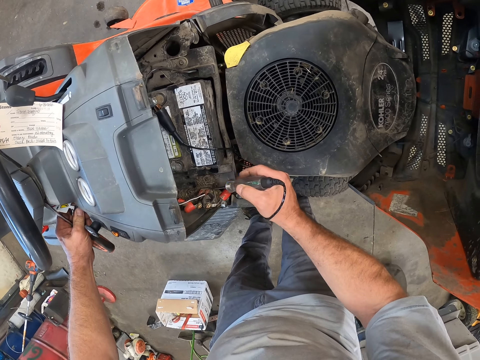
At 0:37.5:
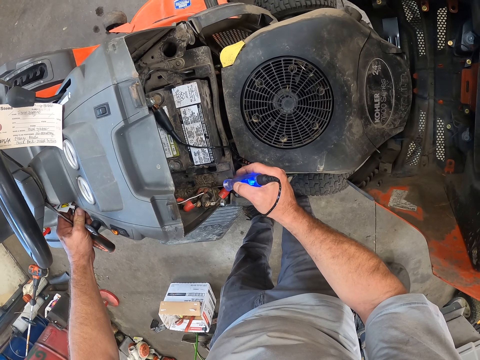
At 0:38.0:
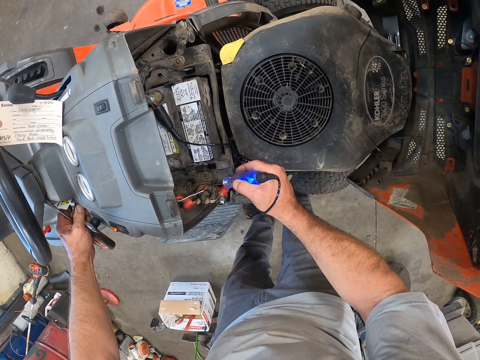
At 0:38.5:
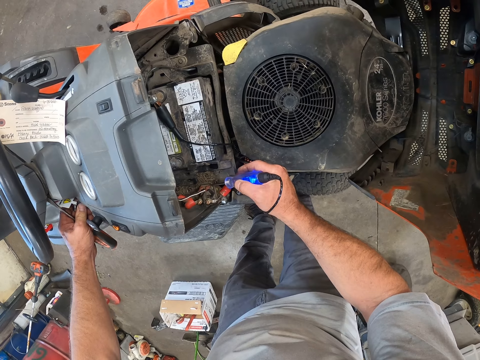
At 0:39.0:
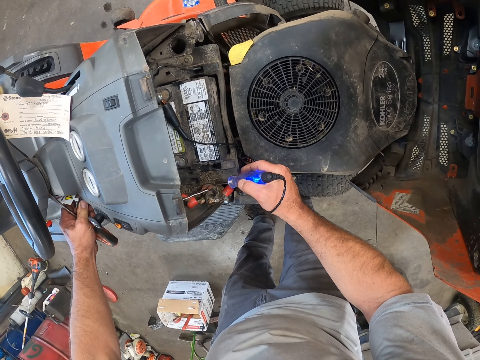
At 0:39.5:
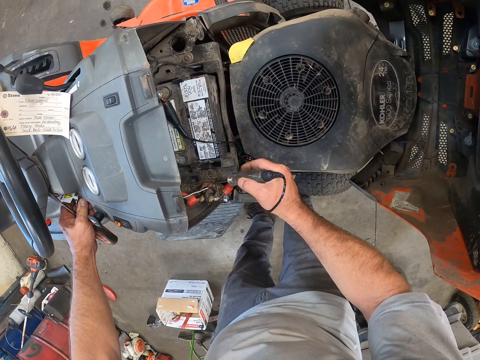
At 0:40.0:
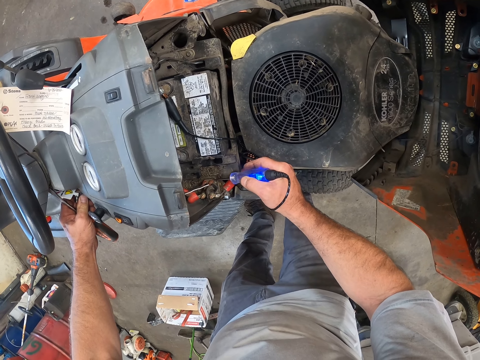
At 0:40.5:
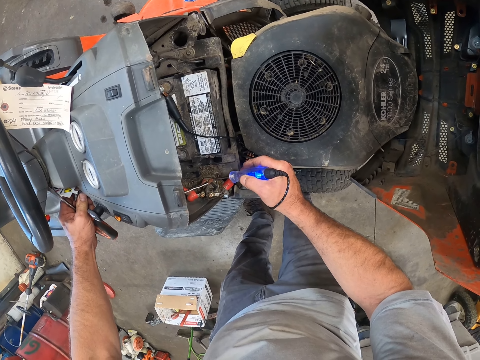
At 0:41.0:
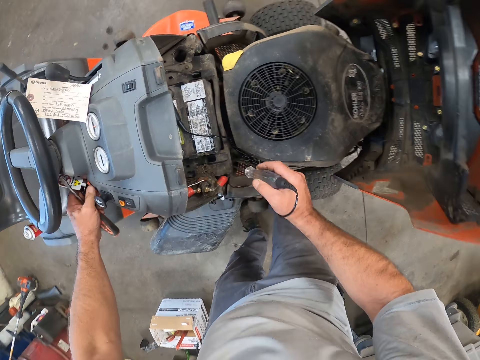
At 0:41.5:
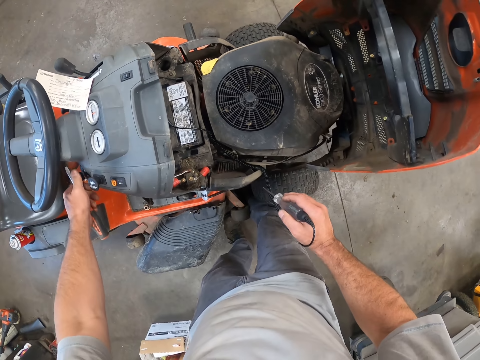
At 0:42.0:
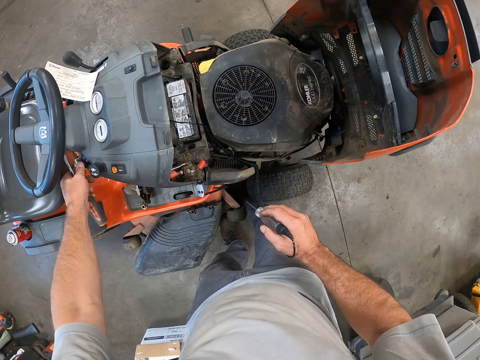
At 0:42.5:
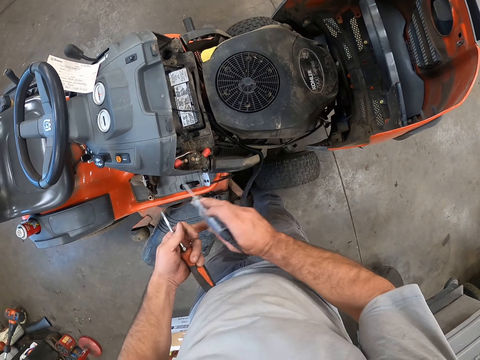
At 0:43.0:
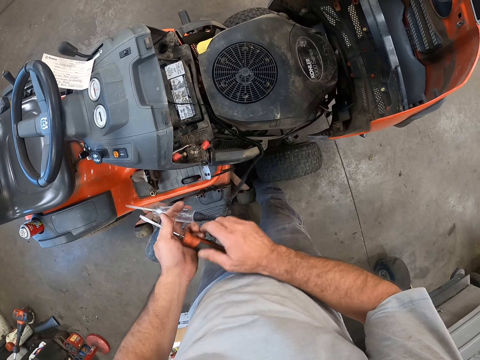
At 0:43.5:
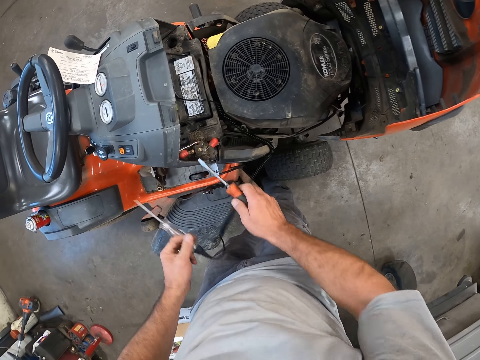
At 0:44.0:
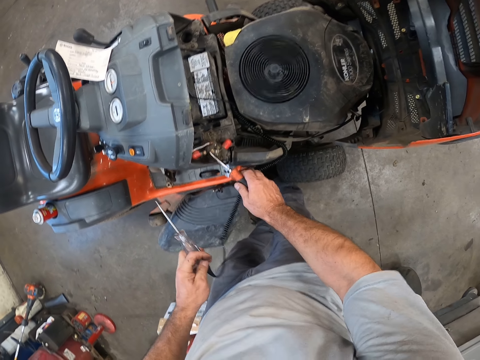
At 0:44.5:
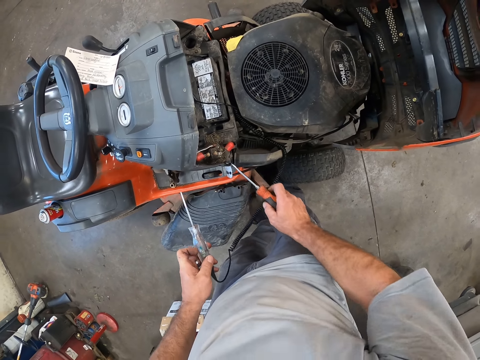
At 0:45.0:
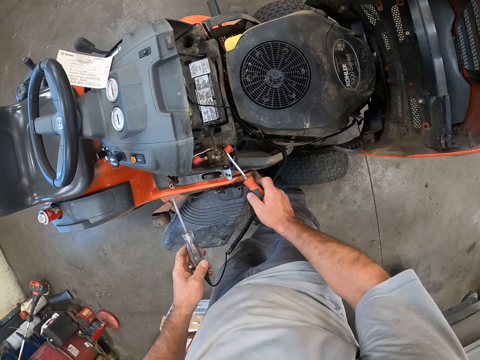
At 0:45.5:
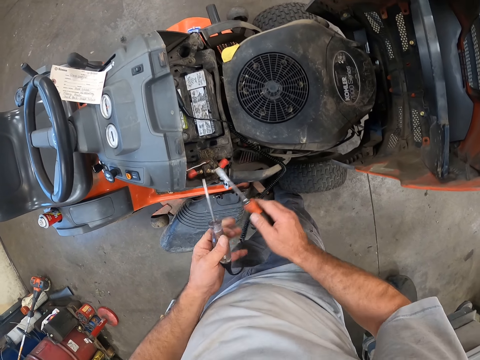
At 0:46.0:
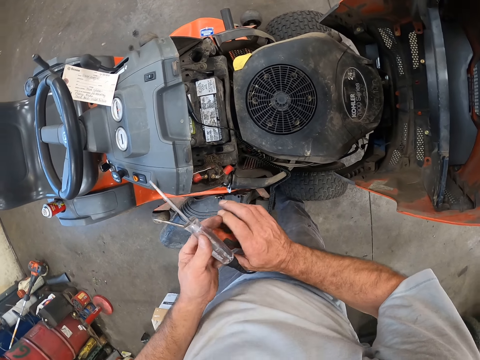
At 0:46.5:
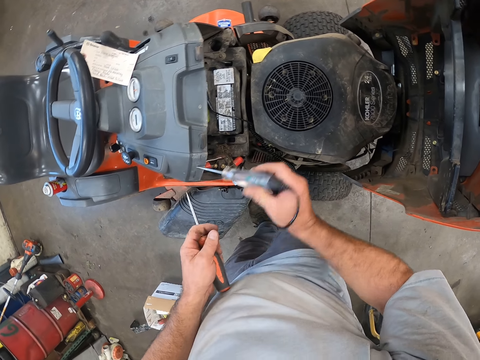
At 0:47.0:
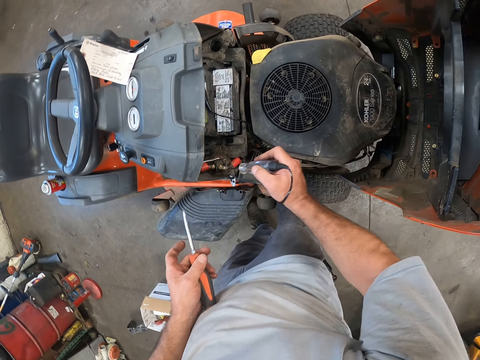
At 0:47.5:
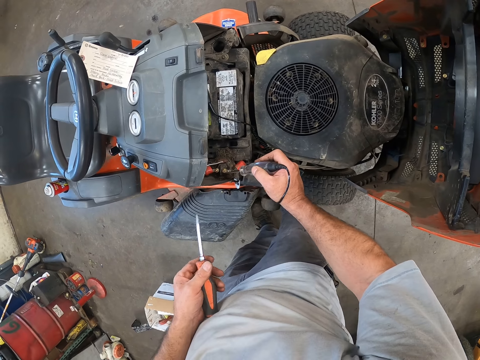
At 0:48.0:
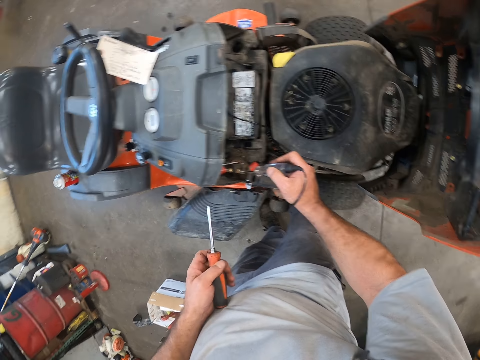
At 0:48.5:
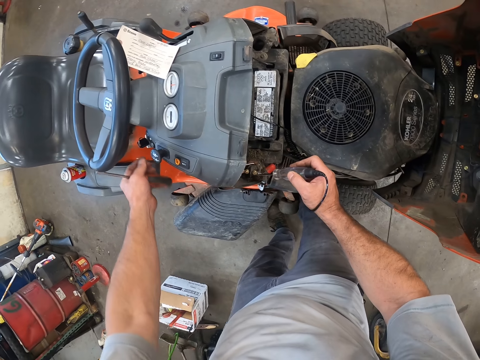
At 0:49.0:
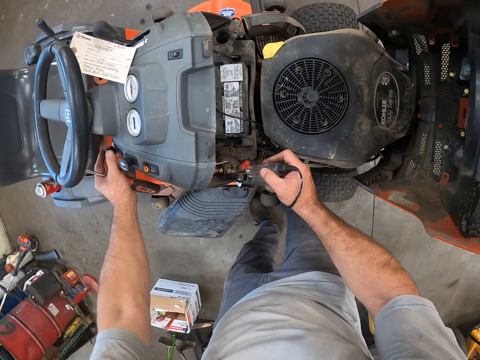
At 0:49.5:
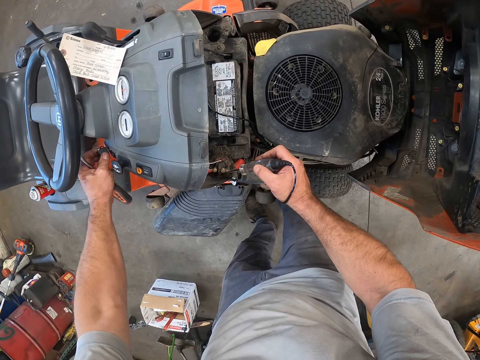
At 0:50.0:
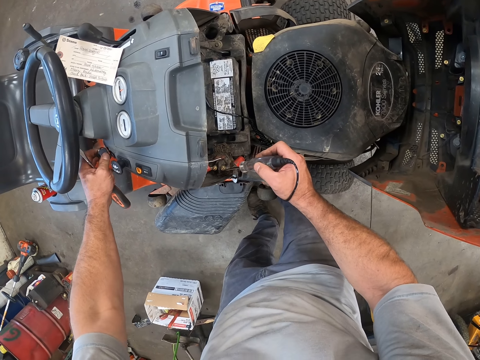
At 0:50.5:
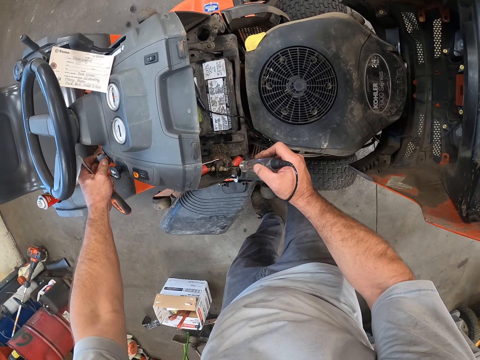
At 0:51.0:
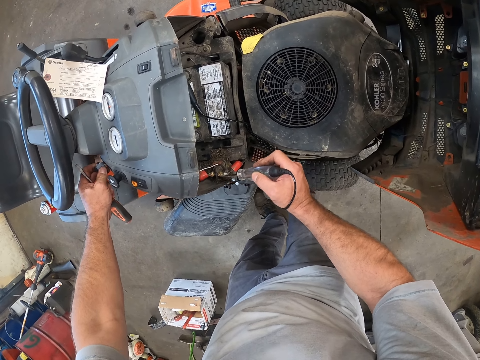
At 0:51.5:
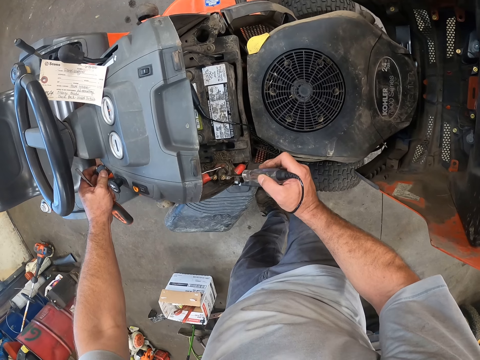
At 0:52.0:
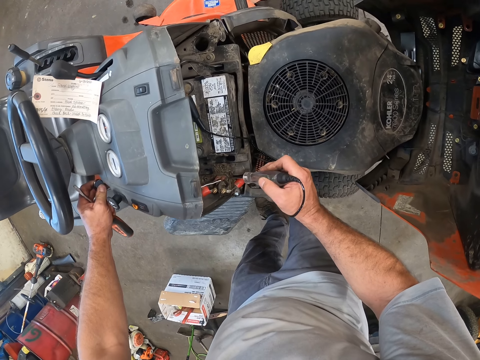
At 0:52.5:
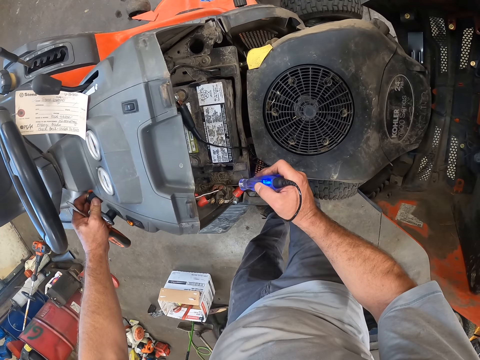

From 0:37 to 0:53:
The camera wearer tests the lawn mower with a tester. He turns off the key of the riding mower with his left hand. He passes the probe of the continuity tester from his right hand to his left hand. He passes a screwdriver from his left hand to his right hand. He puts the screwdriver on the cable terminal in the engine assembly. He tests the lawn mower with the screwdriver. He passes the probe of the continuity tester from his left hand to his right hand. He passes the screwdriver from his right hand to his left hand. He tests the cable terminal in the engine assembly of the riding mower with the probe of the tester in his right hand. He turns on the key of the riding mower with his left hand.

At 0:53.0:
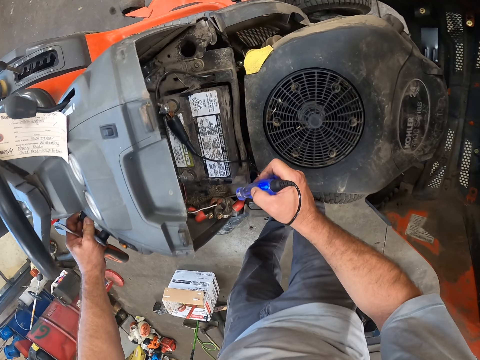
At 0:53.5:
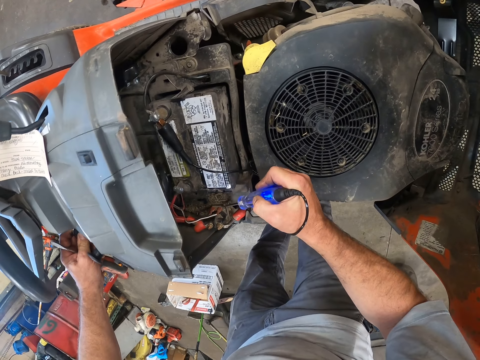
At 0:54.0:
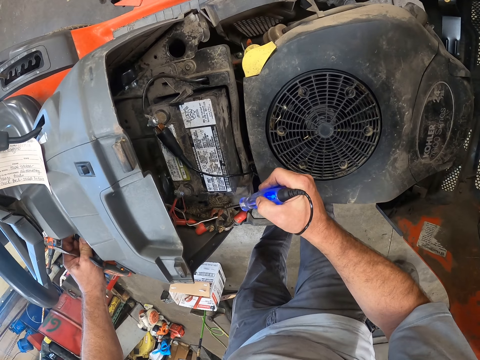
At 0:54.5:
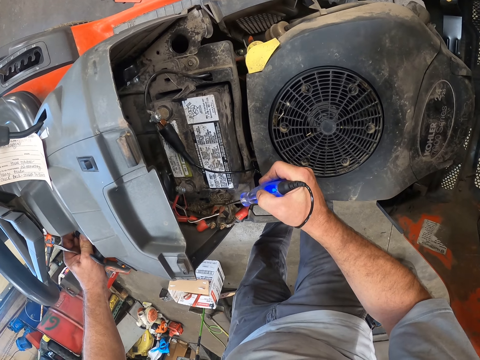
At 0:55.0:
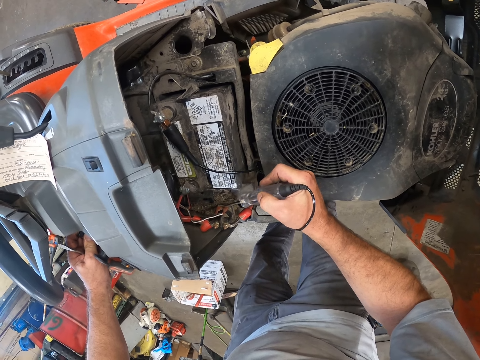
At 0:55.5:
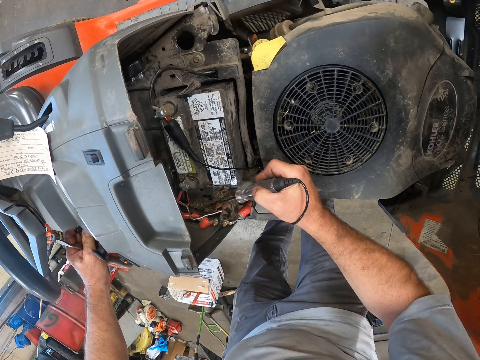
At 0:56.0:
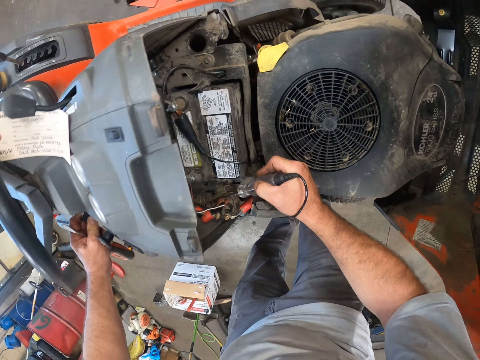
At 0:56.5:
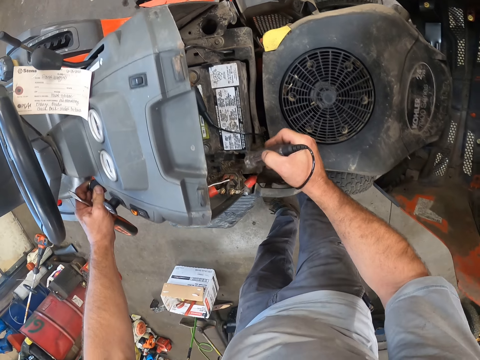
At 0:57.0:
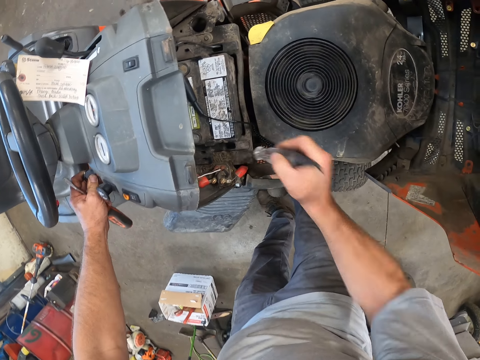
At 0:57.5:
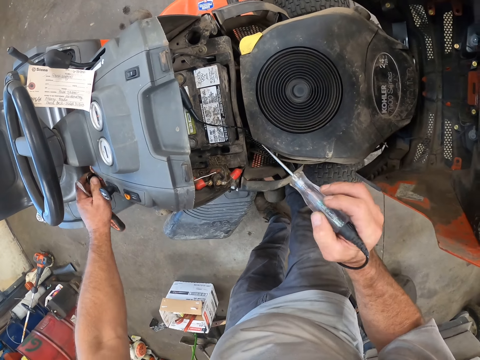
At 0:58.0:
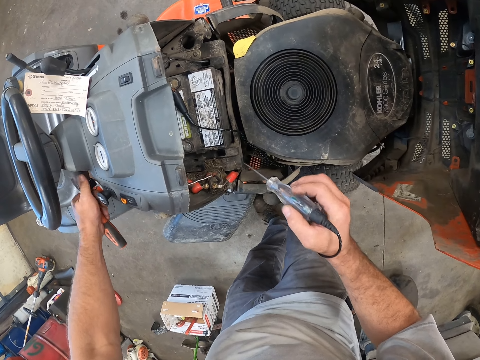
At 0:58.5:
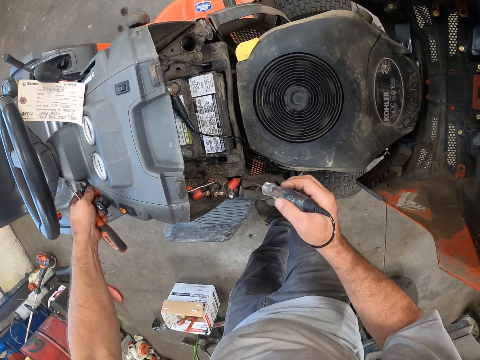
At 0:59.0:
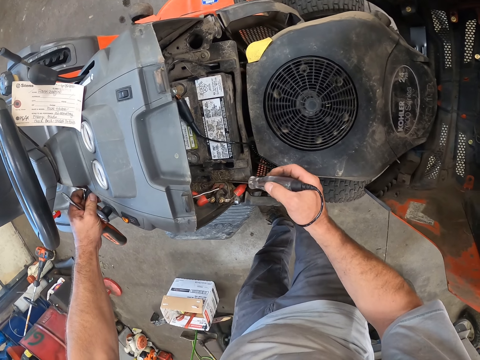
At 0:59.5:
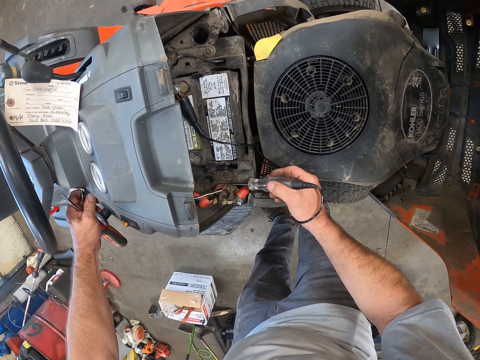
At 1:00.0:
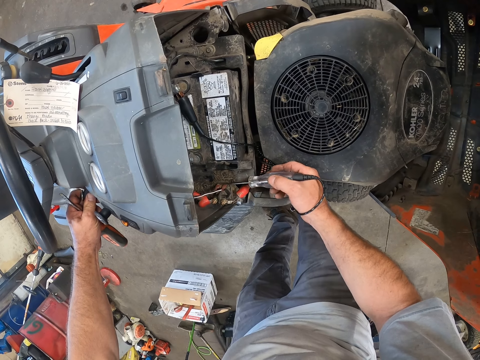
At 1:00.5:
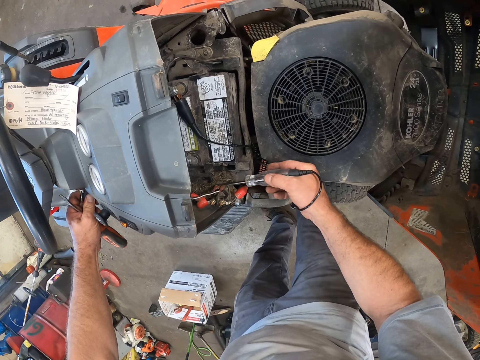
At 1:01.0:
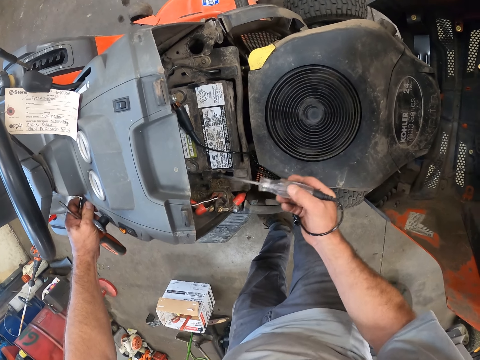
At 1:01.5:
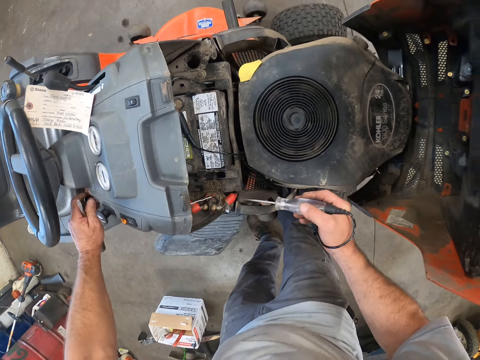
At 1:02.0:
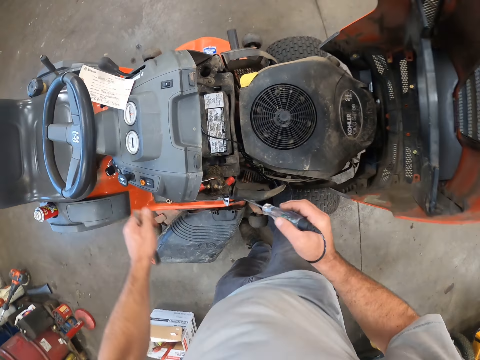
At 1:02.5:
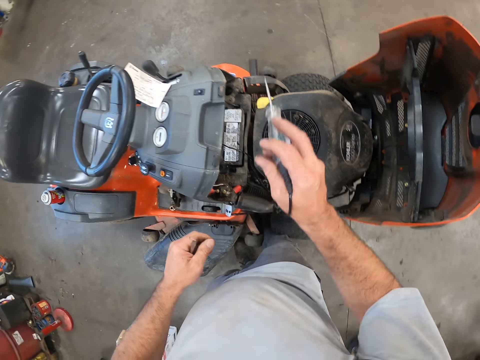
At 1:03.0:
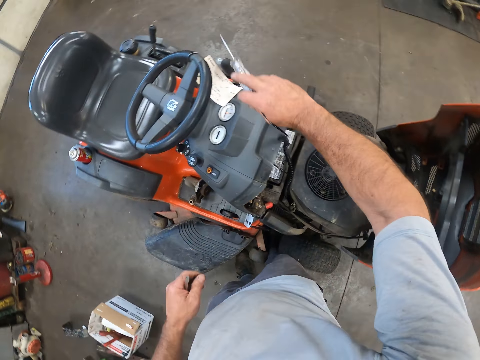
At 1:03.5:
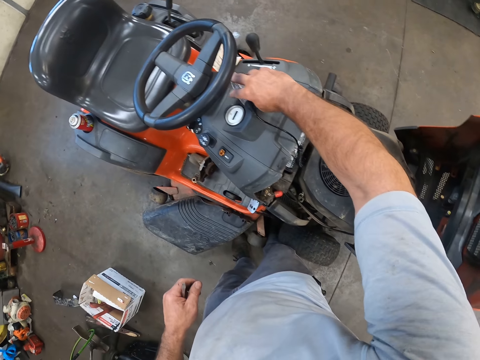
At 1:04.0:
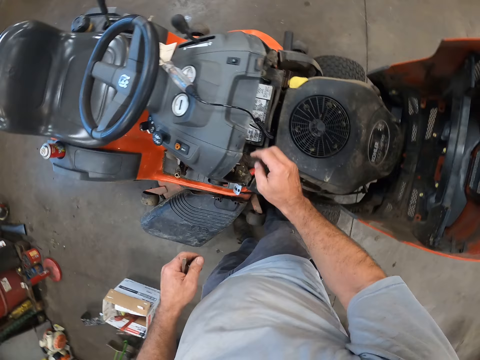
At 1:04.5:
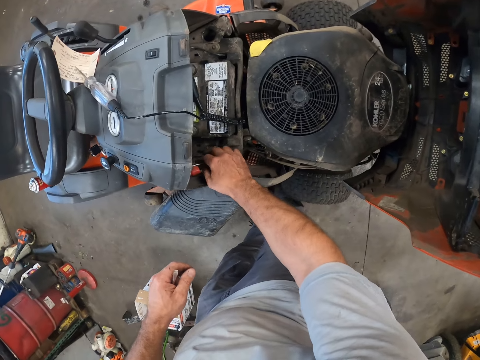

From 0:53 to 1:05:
The camera wearer tests the lawn mower with a tester. He turns off the key of the riding mower with his left hand. He turns off the lawn mower. He drops the probe of the continuity tester on the riding mower hood with his right hand.
